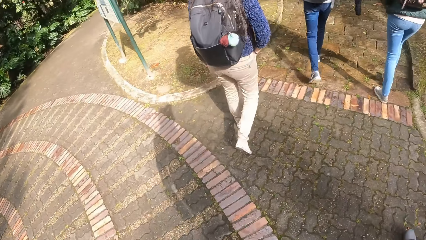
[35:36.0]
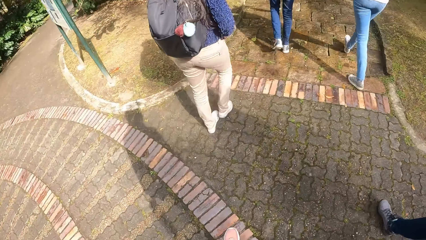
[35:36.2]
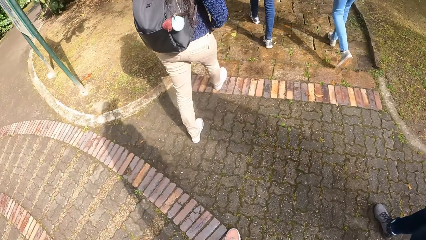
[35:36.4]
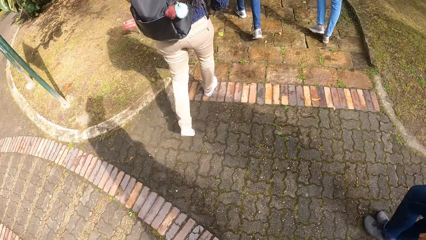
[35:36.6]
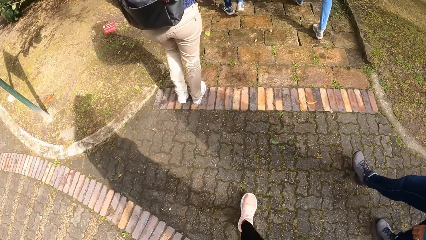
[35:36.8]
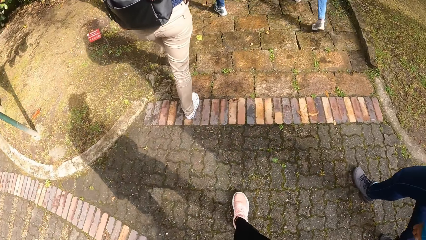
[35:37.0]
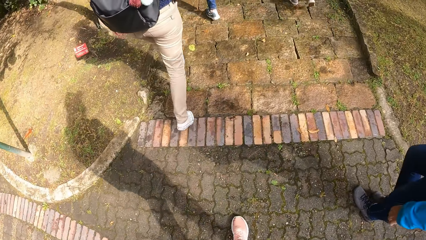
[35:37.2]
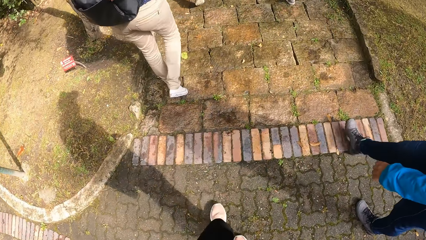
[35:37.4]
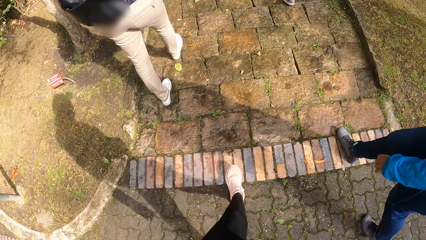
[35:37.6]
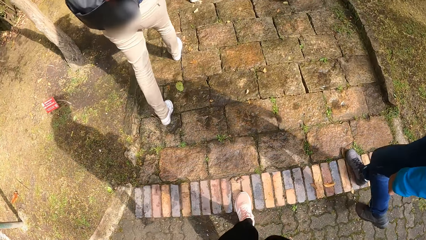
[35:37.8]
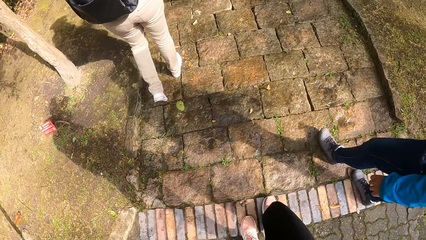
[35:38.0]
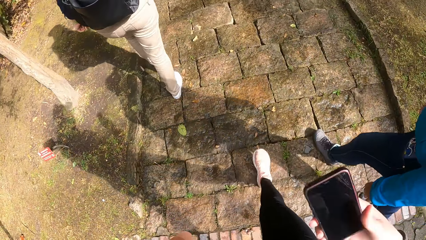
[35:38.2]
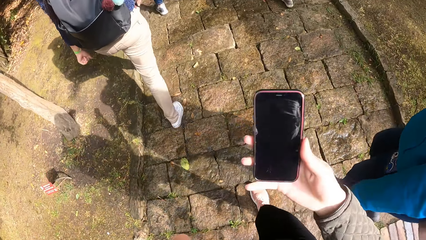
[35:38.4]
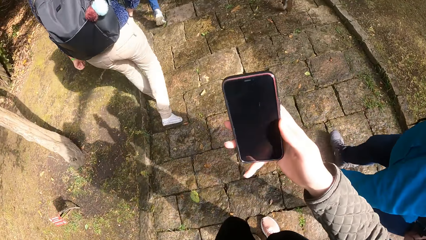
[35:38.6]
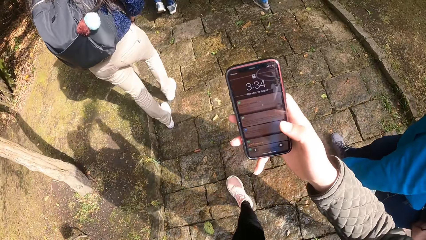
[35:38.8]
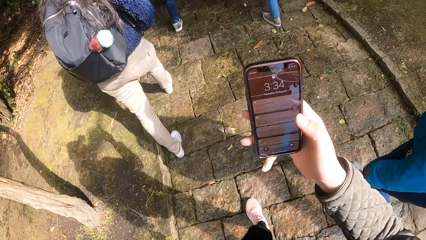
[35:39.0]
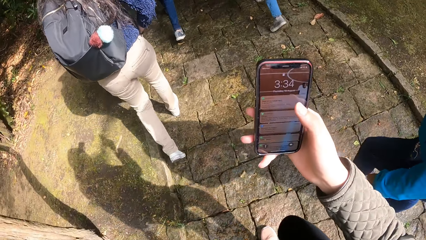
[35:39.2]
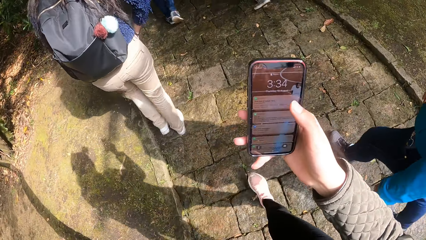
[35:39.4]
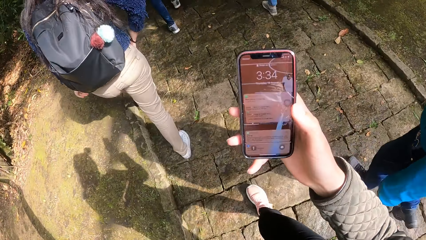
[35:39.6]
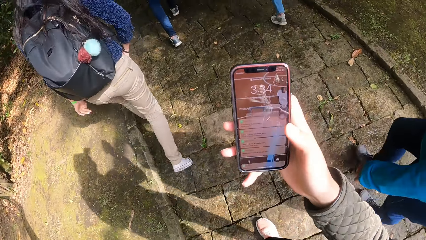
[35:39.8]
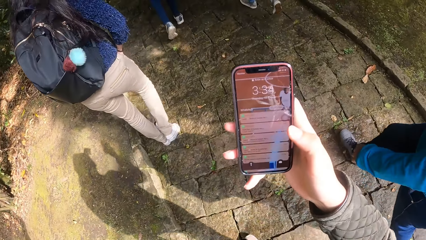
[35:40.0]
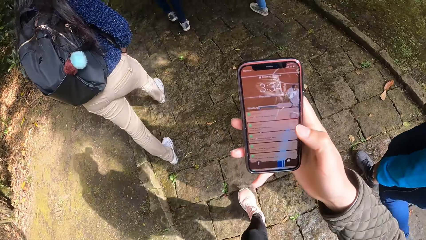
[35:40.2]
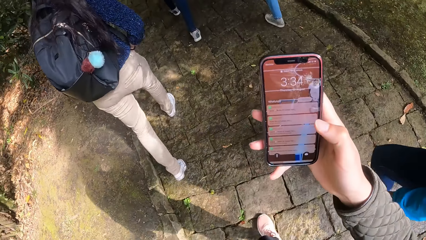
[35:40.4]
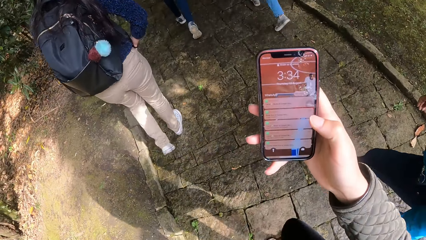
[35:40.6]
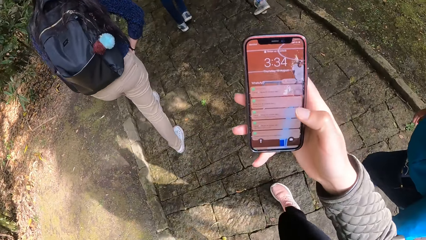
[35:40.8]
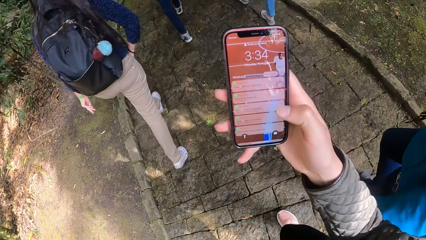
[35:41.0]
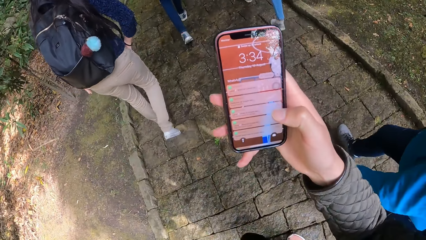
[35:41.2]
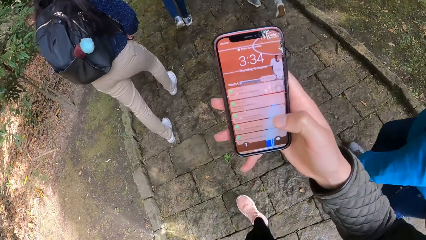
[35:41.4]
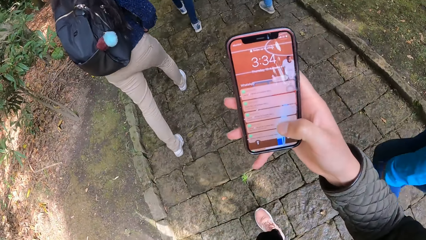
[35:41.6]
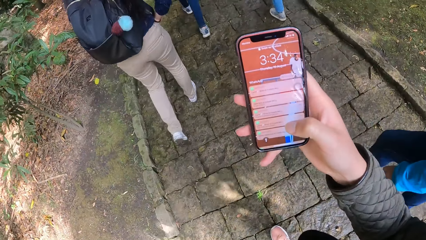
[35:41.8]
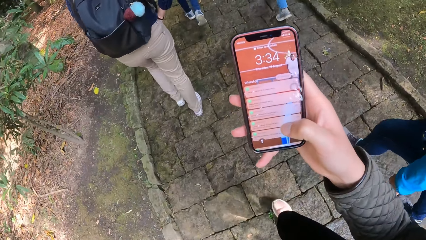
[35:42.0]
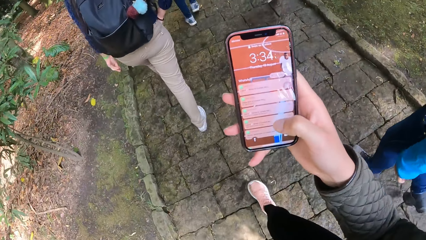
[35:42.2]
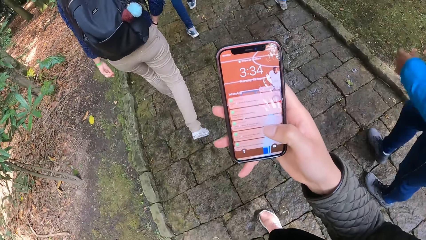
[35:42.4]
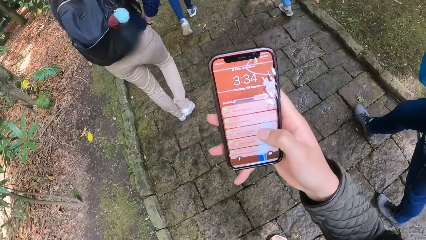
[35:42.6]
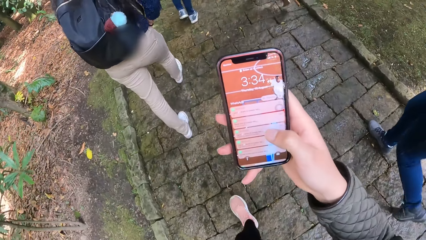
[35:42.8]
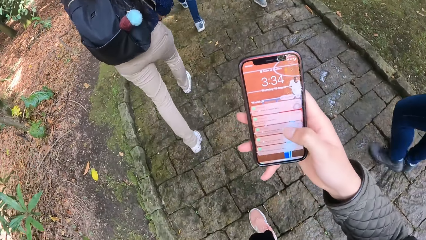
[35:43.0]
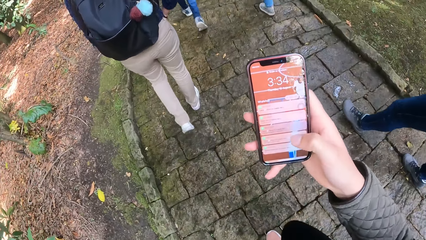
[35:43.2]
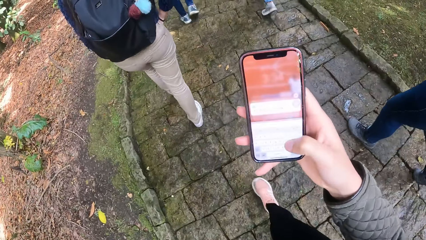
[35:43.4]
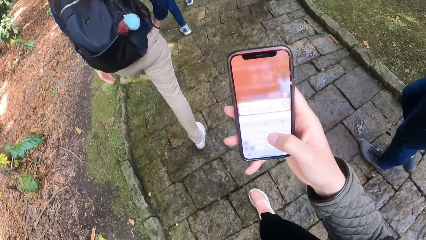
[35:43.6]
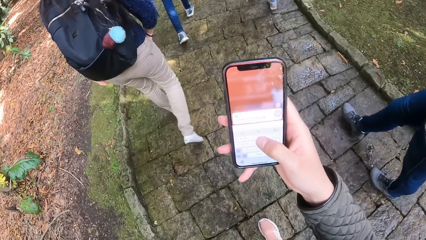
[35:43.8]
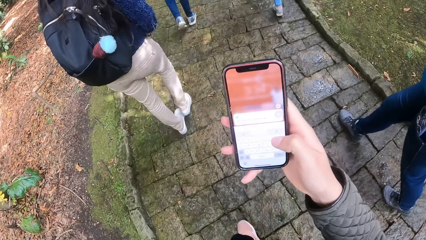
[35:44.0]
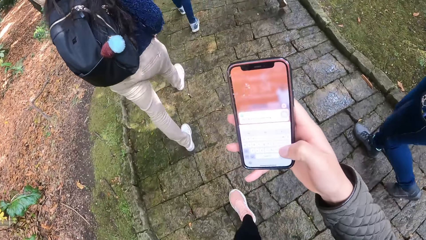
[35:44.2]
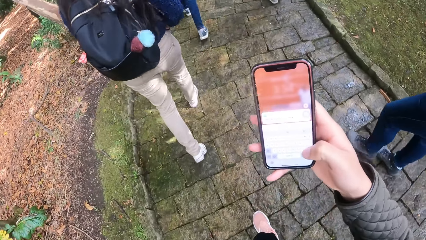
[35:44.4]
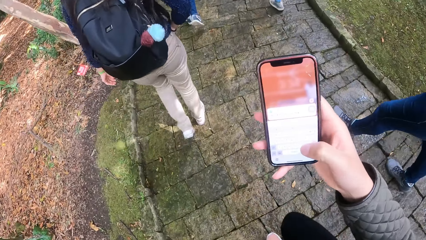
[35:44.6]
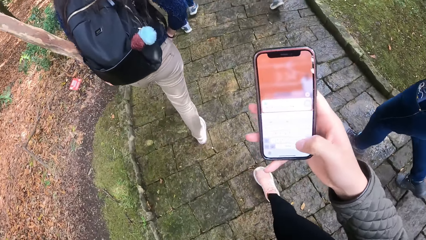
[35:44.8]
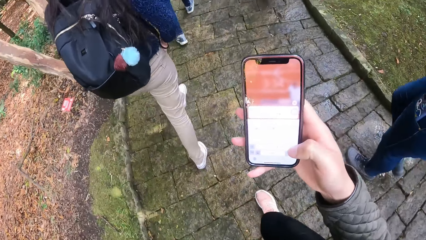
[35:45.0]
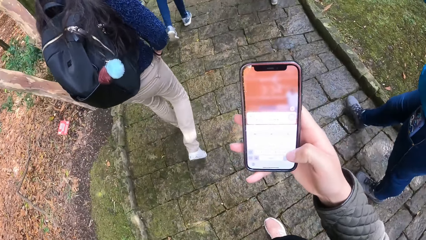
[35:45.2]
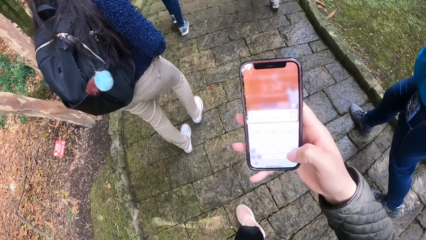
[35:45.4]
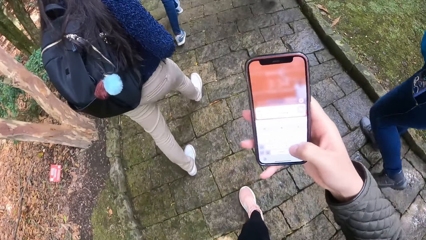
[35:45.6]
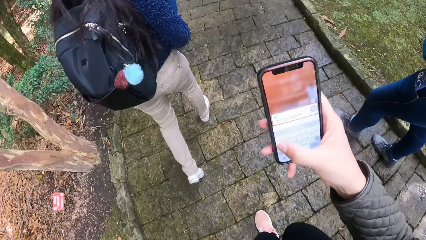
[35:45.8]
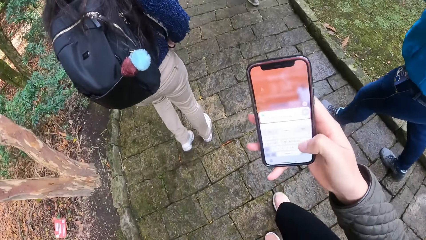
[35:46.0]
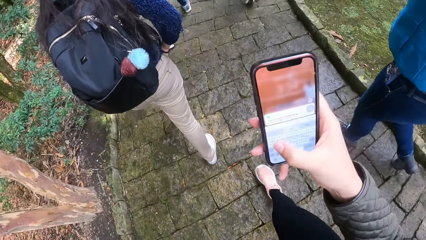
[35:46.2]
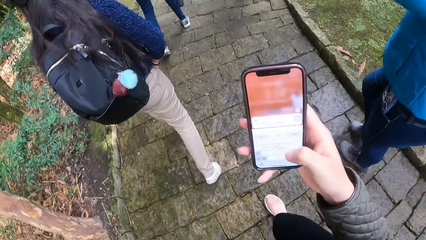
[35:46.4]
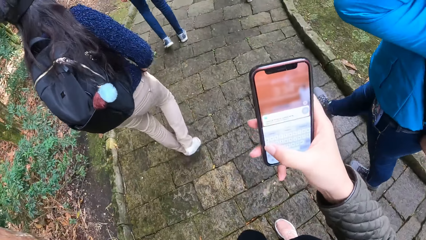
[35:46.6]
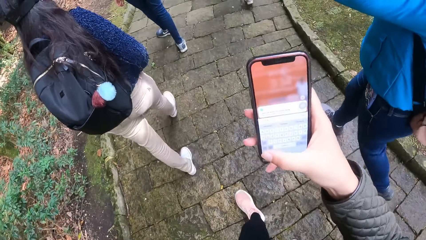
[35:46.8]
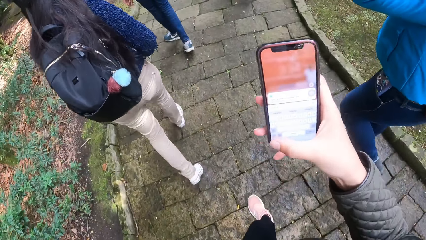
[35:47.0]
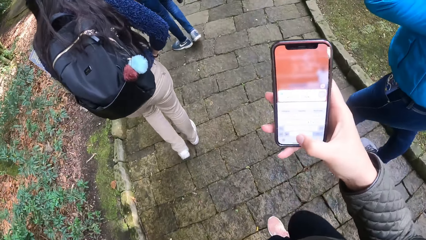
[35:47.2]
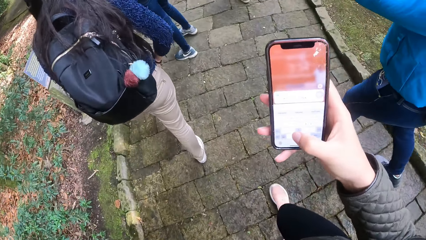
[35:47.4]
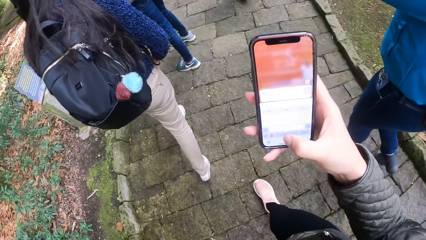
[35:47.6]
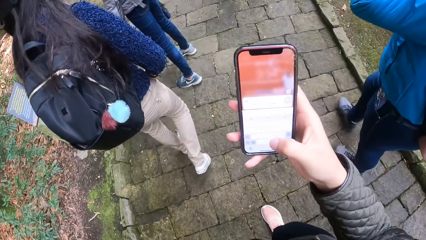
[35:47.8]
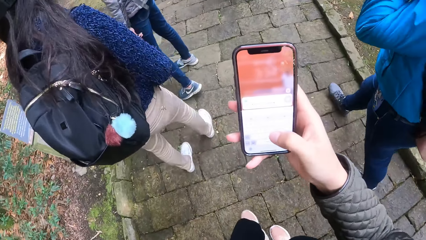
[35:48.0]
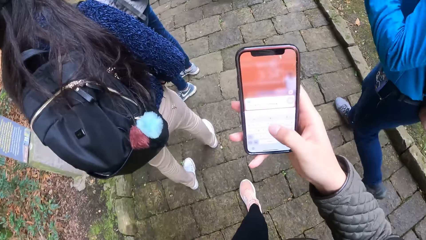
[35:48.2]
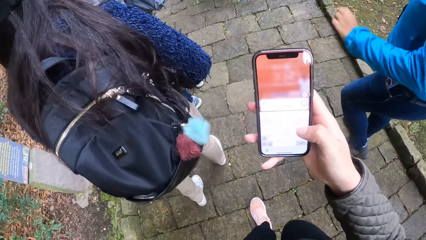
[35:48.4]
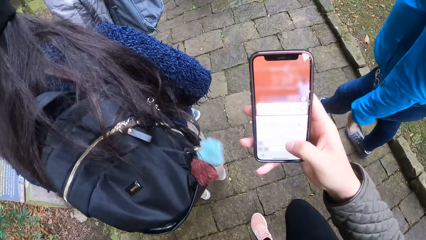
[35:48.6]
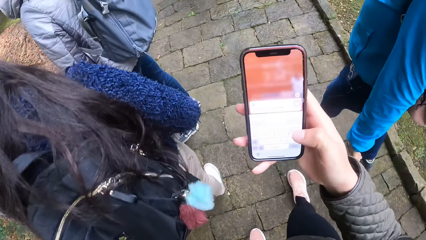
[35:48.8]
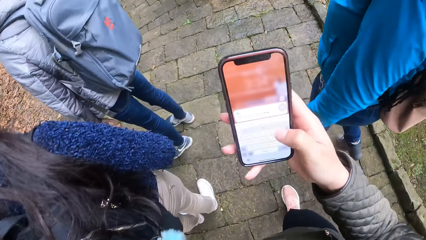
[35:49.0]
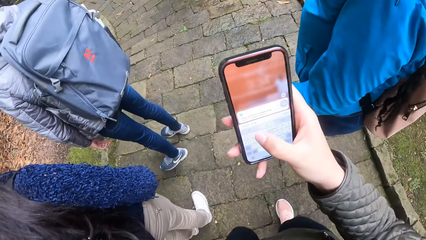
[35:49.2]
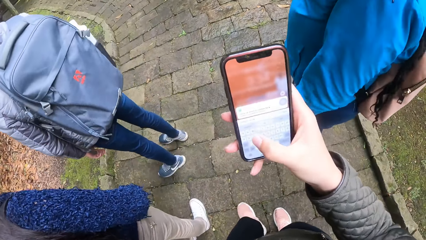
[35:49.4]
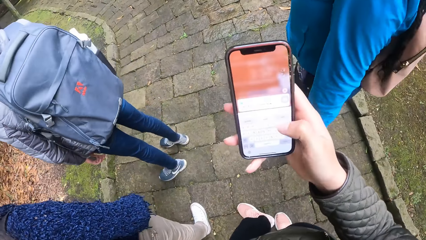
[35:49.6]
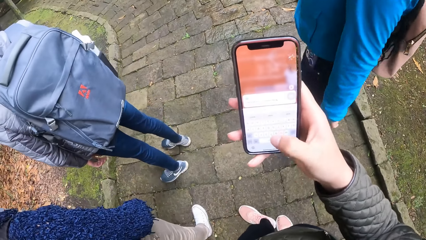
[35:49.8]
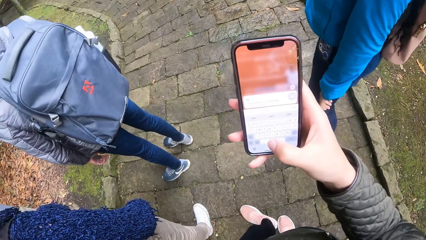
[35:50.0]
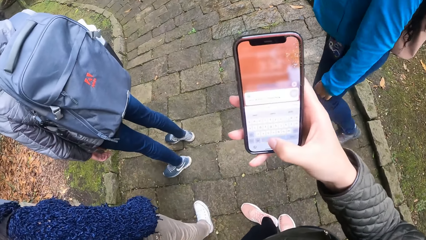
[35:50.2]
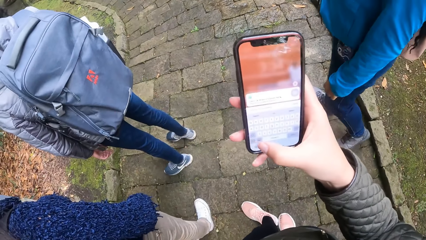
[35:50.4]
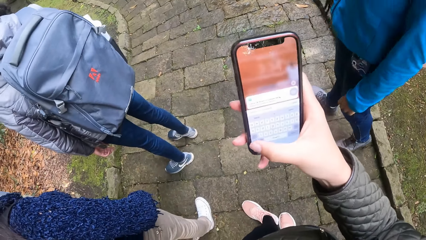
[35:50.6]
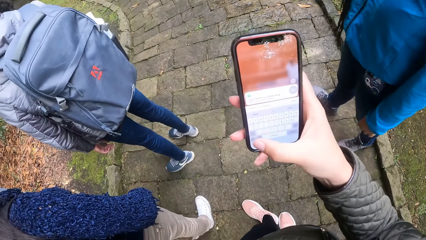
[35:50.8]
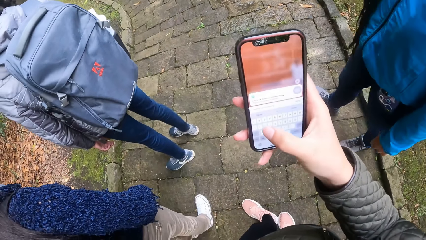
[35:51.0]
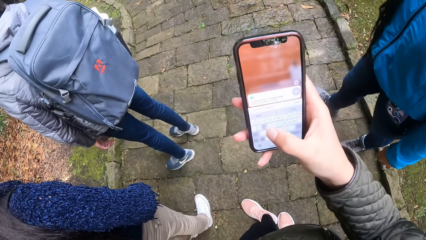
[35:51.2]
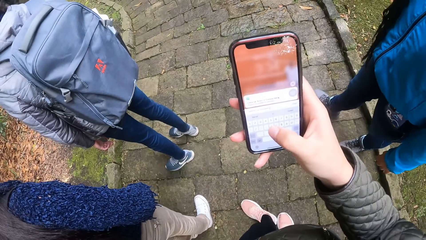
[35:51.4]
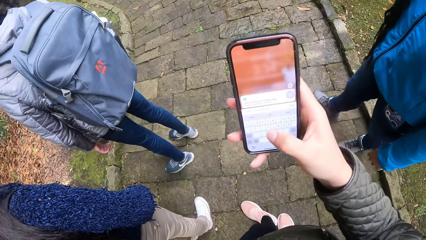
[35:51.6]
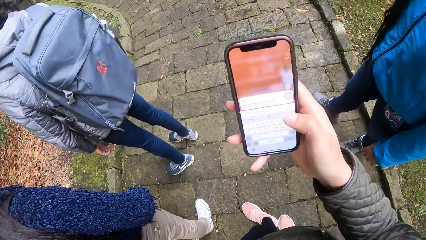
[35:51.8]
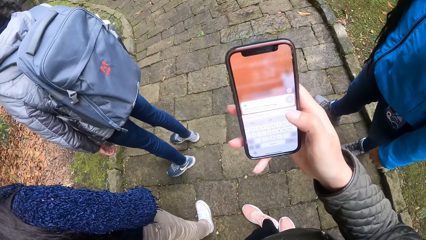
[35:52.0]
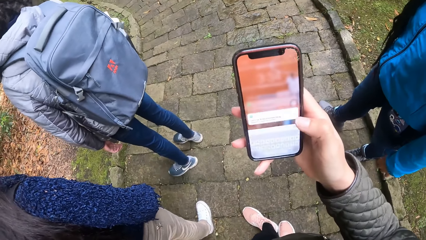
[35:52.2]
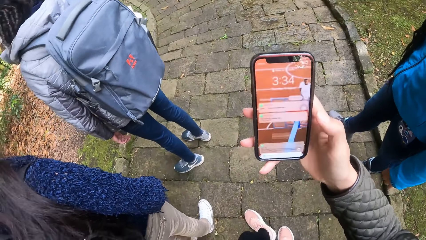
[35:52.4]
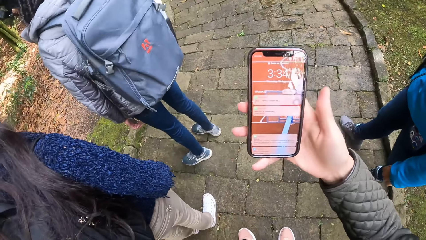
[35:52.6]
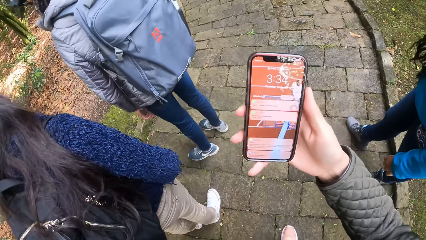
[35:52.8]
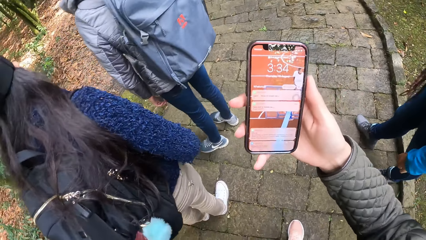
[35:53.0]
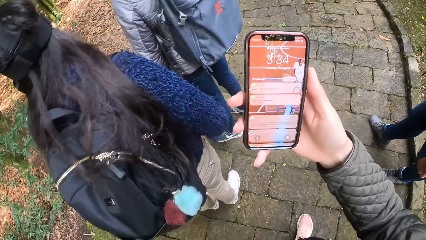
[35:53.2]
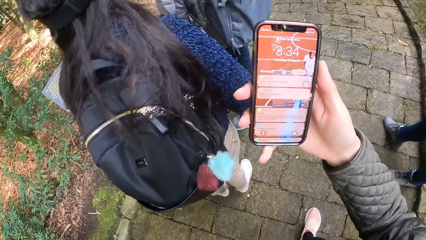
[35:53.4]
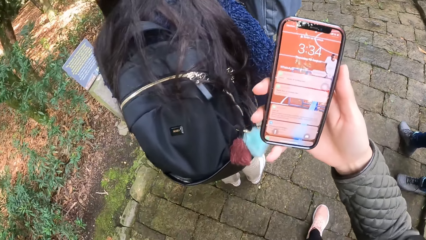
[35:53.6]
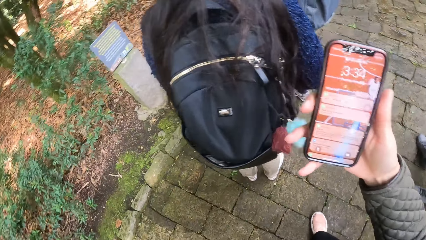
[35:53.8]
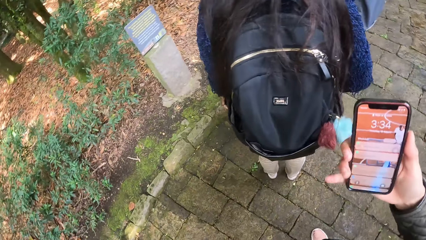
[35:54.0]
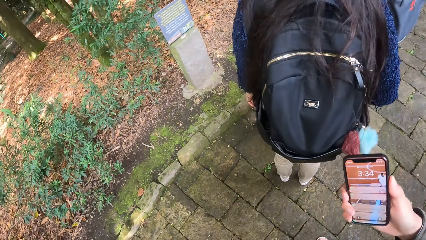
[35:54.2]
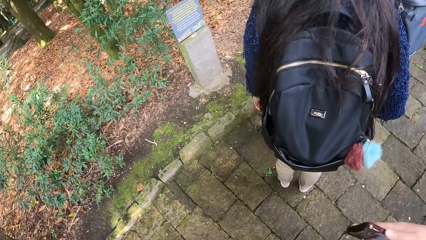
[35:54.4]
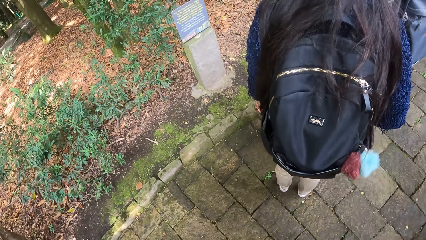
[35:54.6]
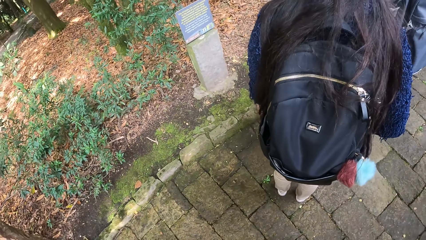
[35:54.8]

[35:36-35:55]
The camera wearer holds the phone in her right hand. She operates the phone in her right hand with her right hand. She types on the phone in her right hand with her right hand.
